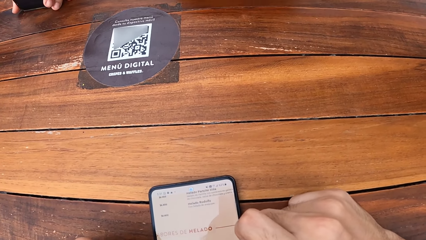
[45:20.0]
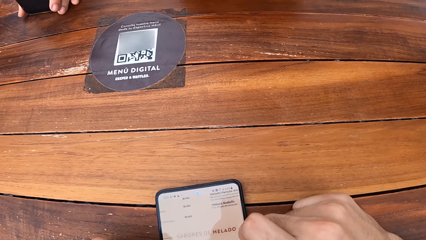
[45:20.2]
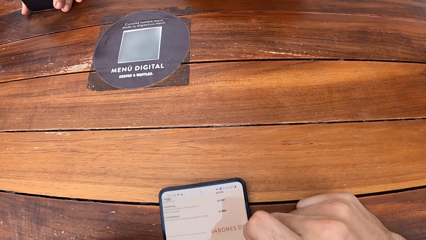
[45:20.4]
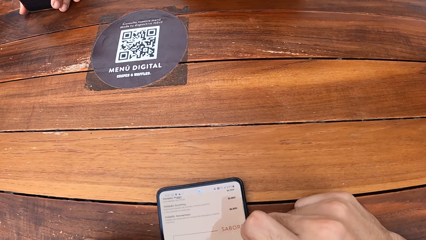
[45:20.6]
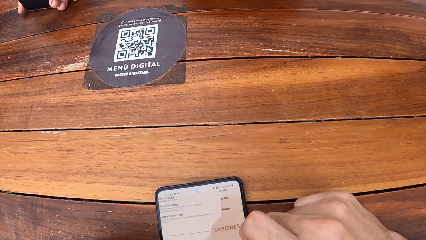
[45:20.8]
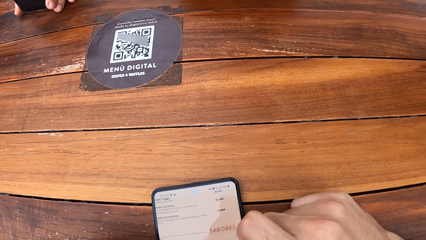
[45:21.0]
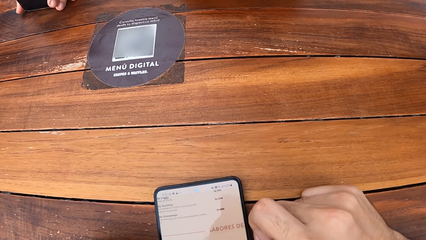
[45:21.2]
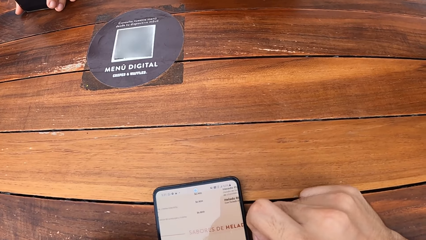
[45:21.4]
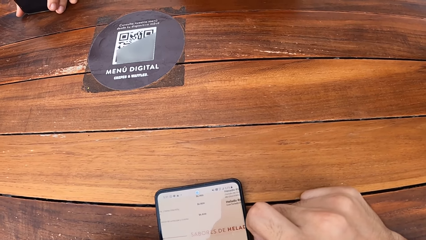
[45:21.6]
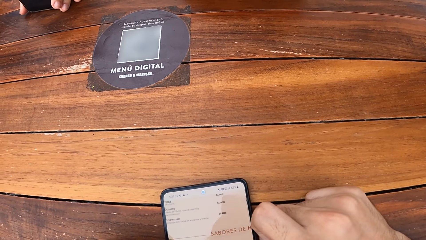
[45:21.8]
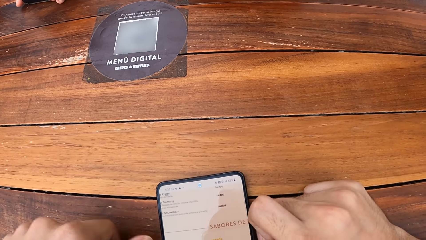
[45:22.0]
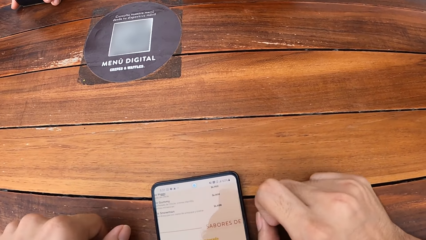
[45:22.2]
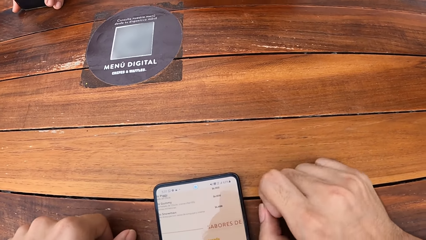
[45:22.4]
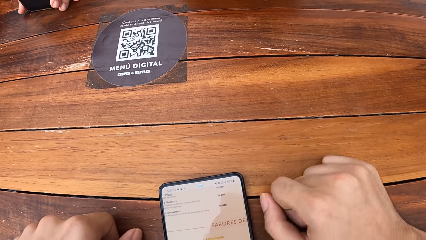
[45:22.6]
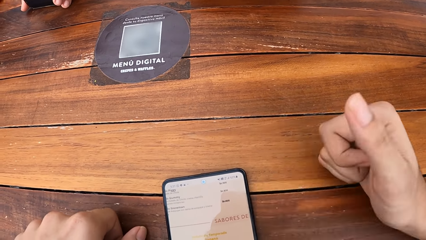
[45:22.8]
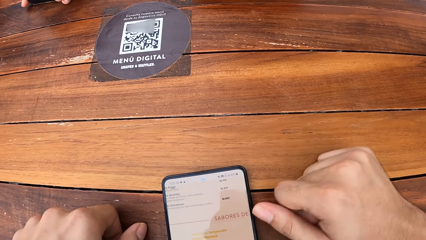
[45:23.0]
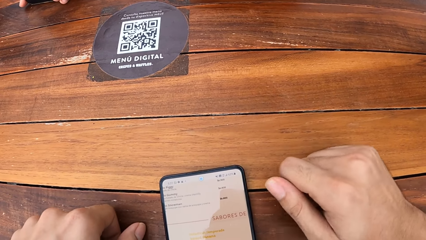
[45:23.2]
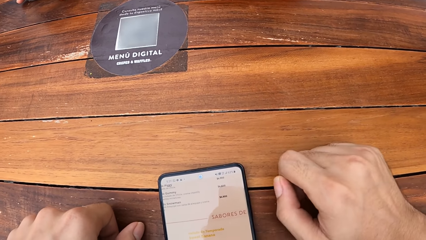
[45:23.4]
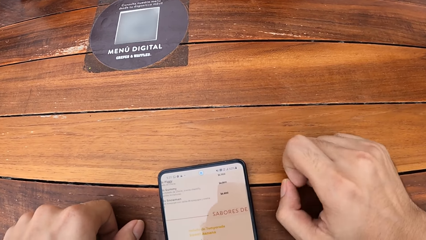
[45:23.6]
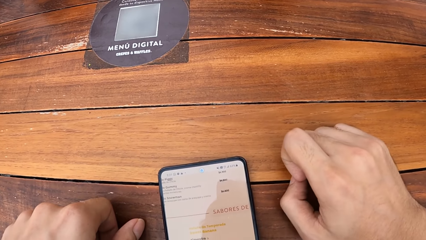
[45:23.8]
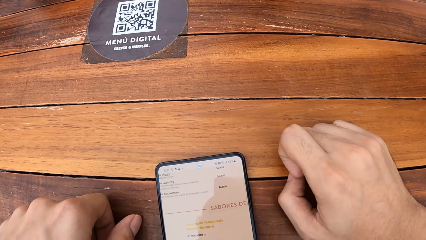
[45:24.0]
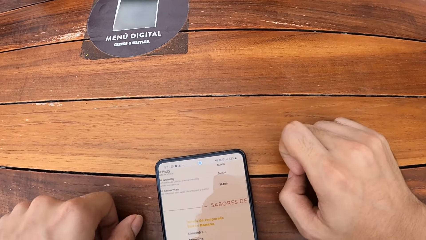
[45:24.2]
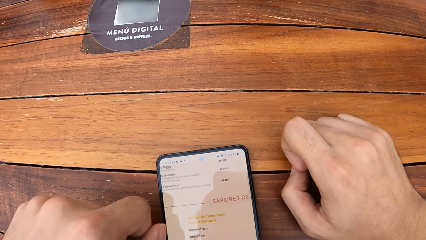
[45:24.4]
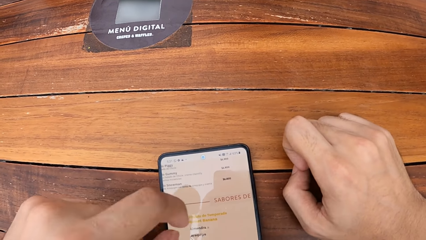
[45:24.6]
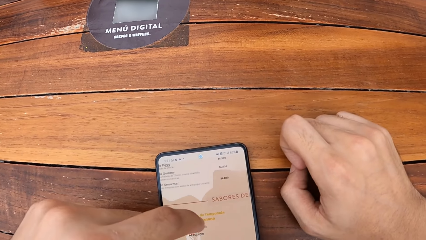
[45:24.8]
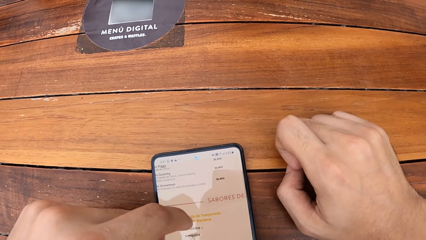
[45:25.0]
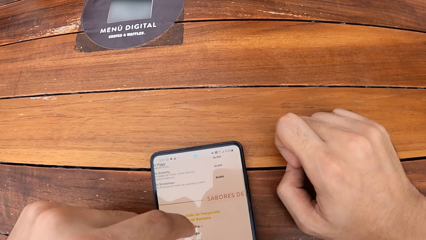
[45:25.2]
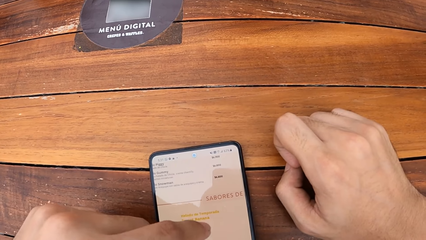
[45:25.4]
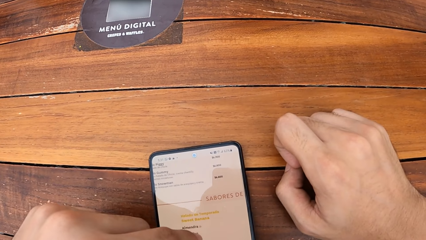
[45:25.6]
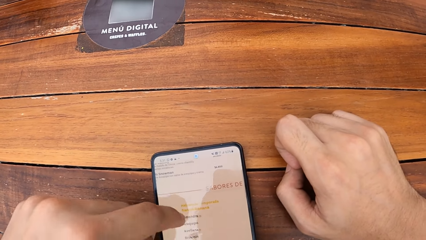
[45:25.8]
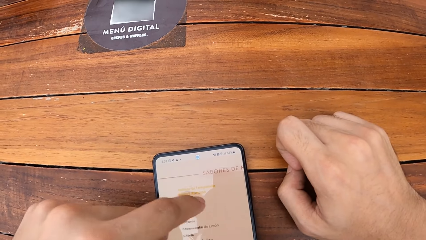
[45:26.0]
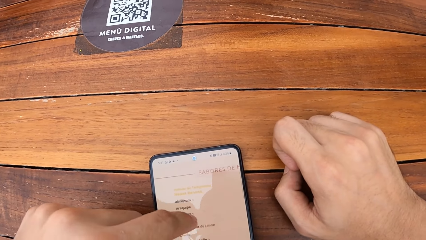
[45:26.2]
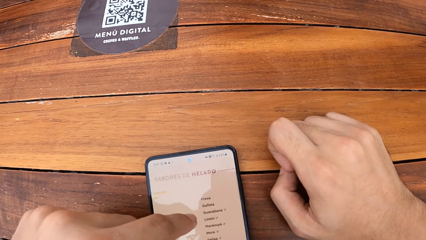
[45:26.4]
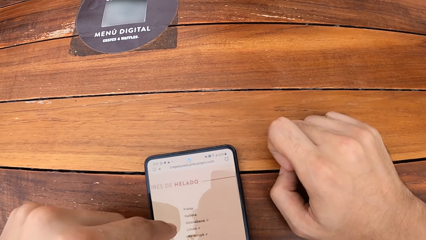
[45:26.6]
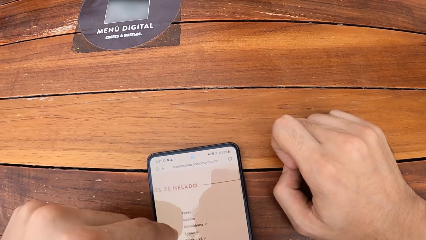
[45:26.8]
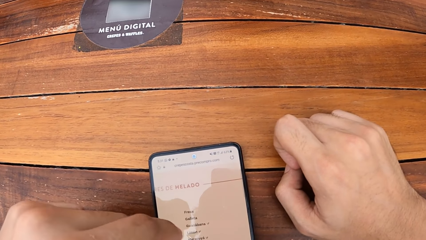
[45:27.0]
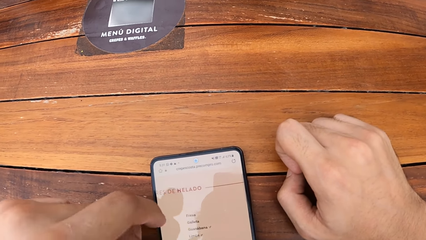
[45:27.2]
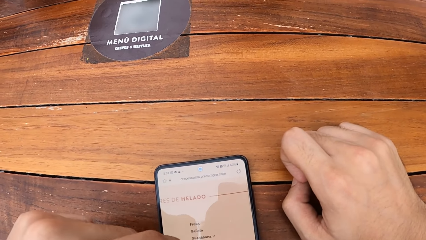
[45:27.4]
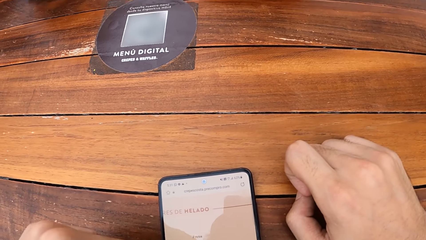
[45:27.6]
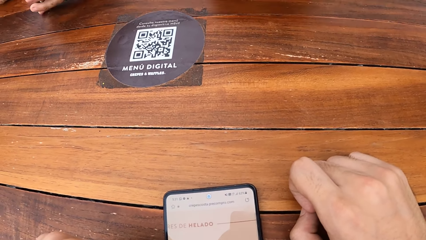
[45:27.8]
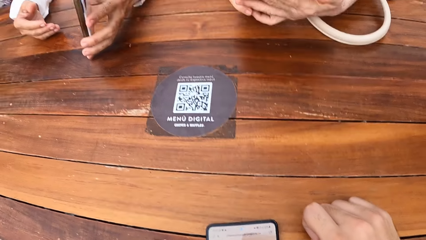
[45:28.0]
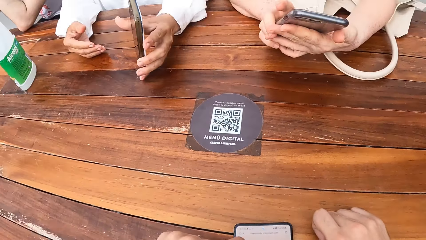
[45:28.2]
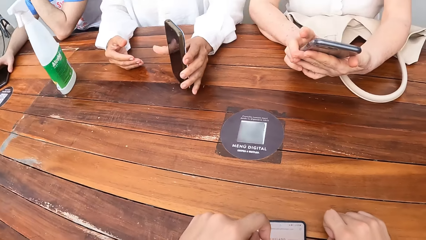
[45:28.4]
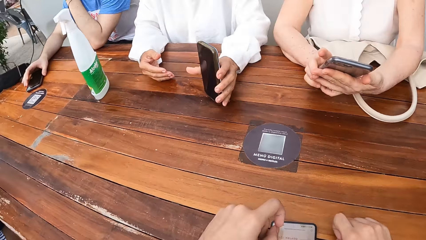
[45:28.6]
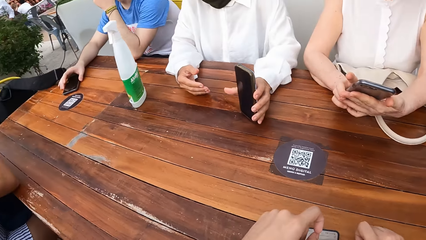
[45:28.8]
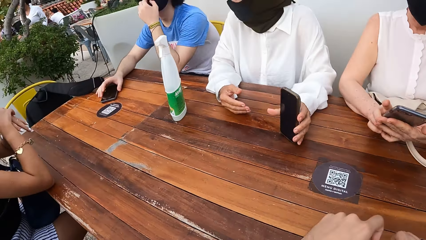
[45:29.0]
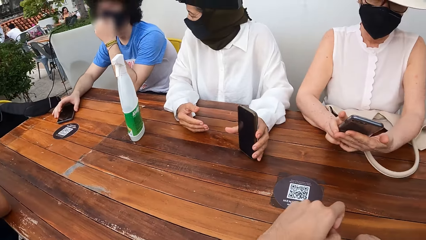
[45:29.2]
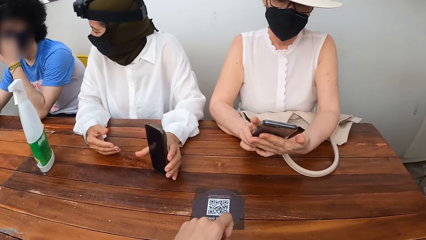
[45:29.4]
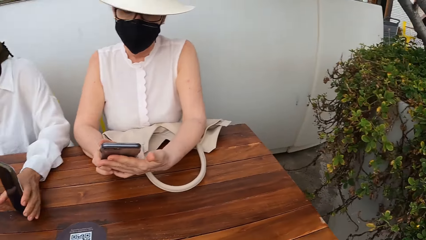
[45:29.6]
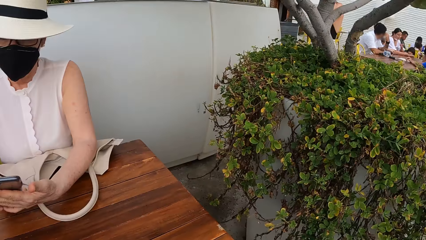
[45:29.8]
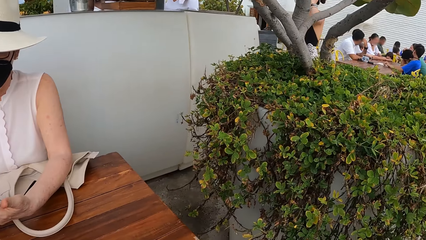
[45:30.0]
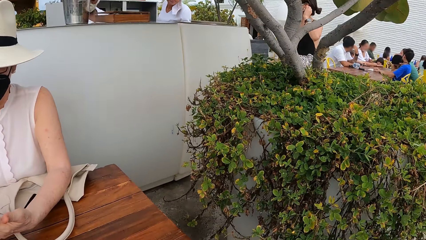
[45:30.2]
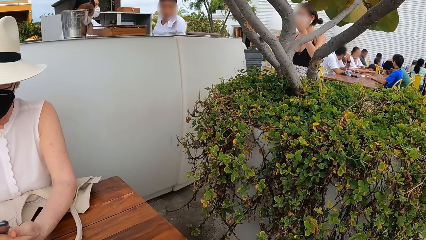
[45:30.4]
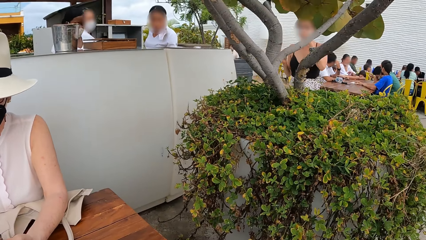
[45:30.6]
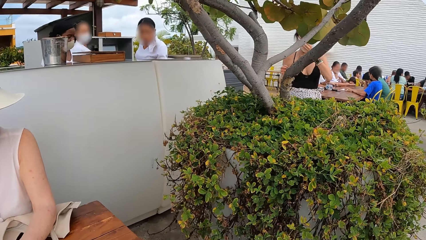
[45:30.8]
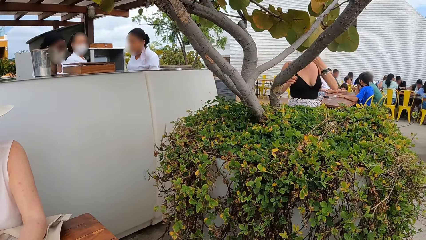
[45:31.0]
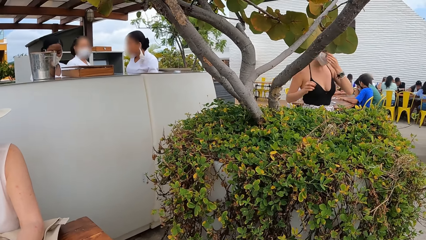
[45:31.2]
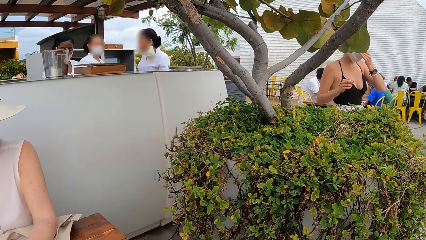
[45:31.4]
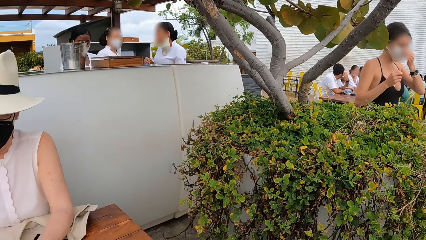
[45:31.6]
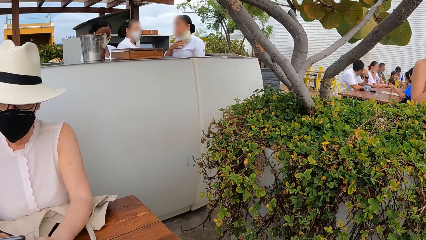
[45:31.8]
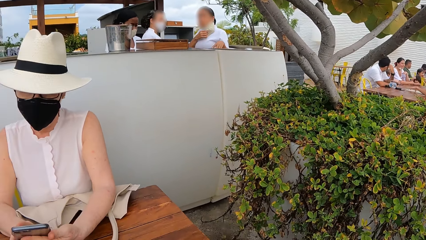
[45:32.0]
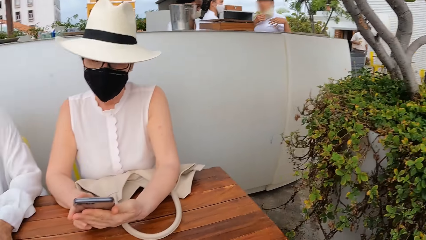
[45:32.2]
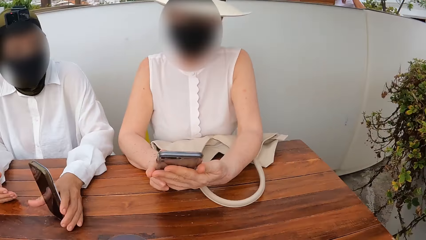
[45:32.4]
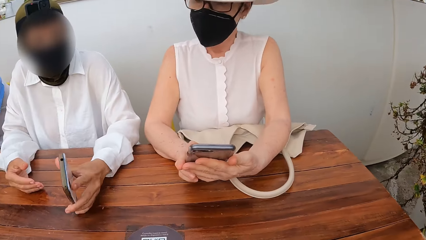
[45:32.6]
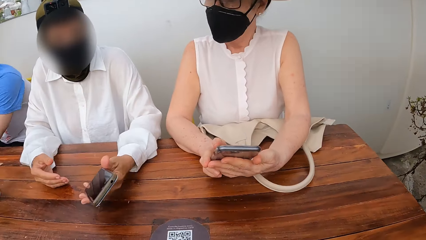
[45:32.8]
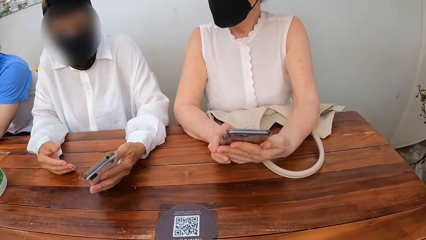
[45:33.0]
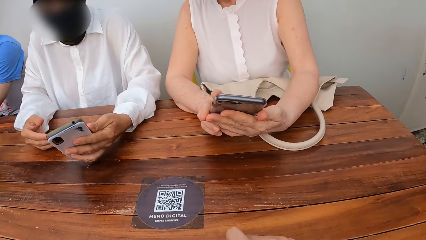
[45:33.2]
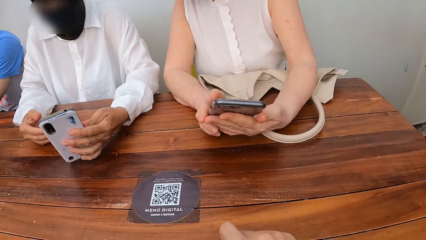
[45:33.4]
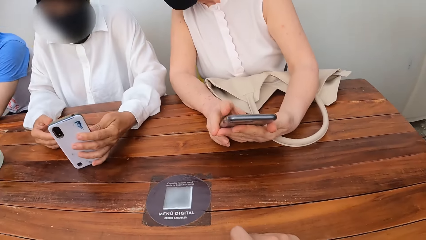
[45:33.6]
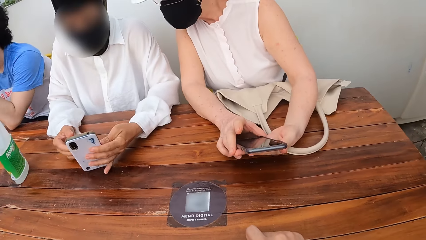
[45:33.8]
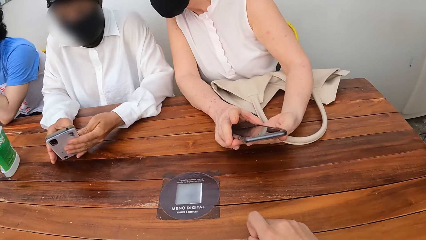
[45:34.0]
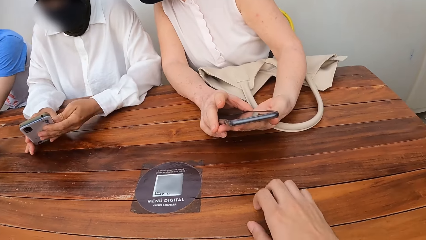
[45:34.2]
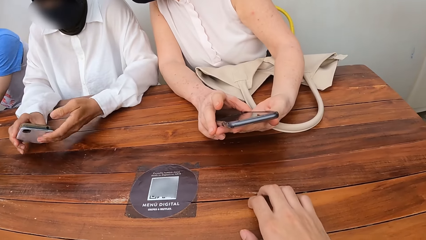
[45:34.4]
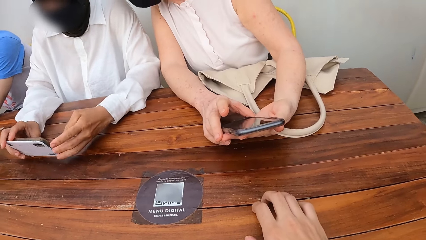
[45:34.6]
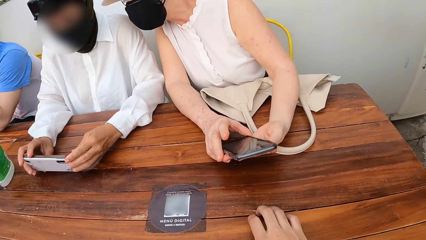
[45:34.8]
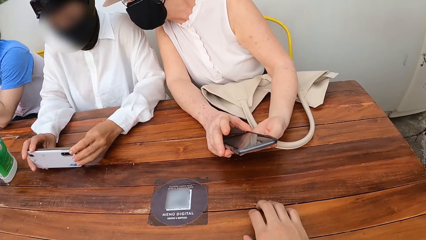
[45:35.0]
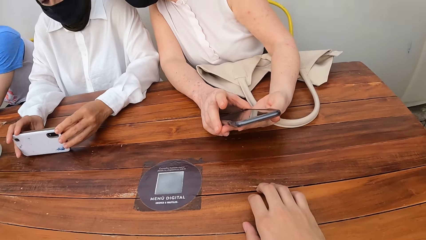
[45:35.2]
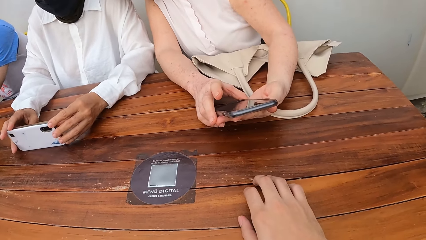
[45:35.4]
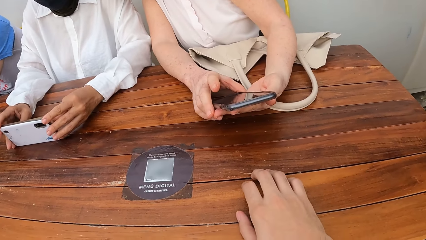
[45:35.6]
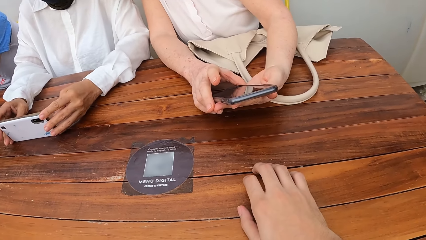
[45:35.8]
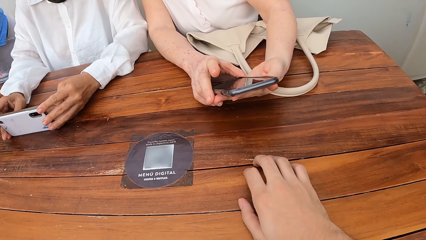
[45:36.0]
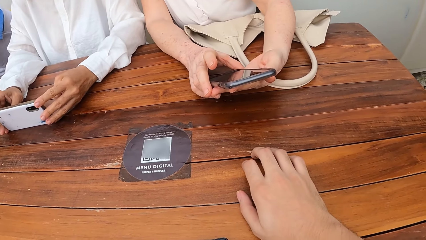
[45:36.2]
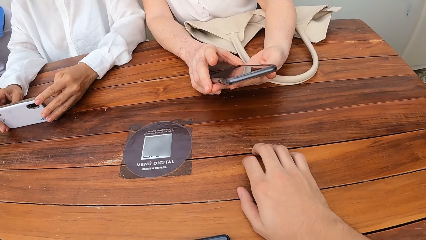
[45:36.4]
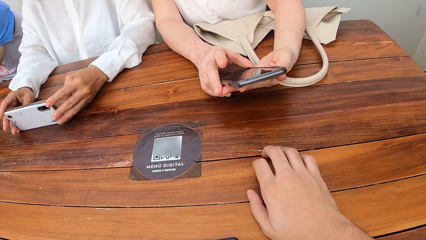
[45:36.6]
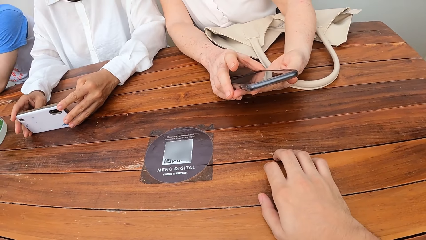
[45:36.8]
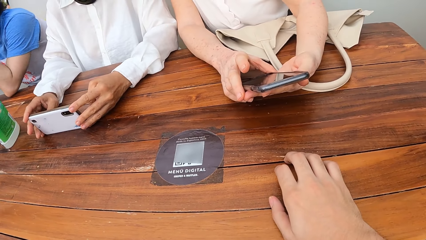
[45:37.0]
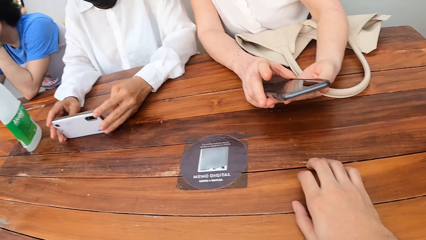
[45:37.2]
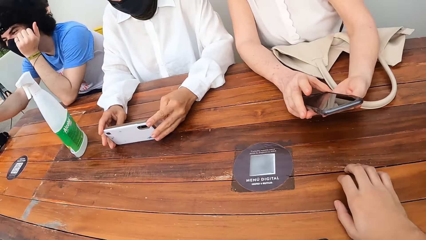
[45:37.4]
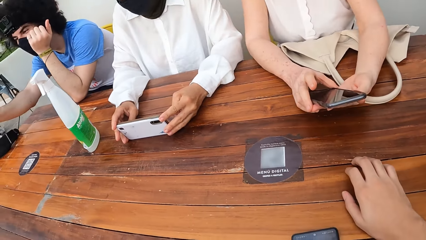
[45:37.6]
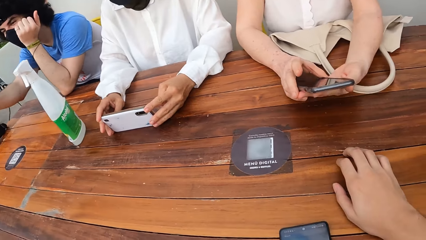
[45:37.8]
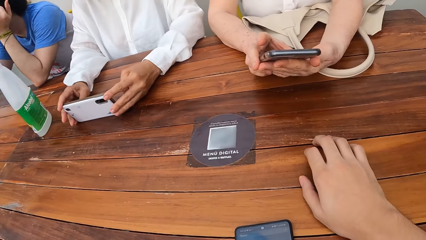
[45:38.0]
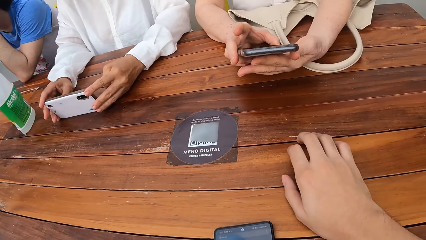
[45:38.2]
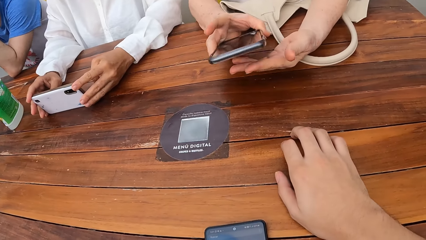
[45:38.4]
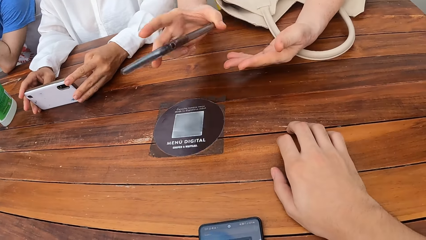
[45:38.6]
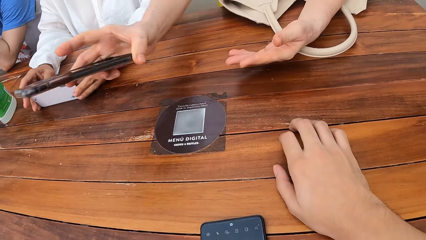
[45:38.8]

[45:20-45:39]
The camera wearer moves his right hand on the table. He operates a phone on the table. He looks around. A lady looks at another lady's phone. The other lady places her phone on the table.
